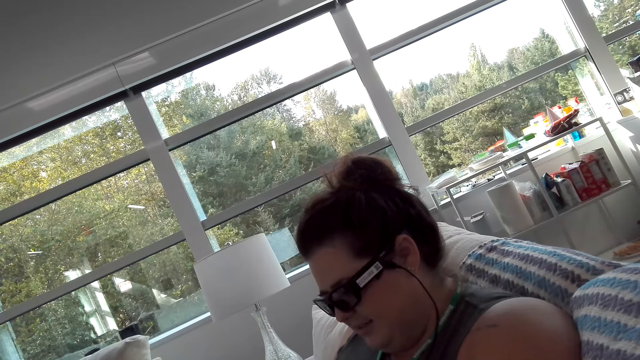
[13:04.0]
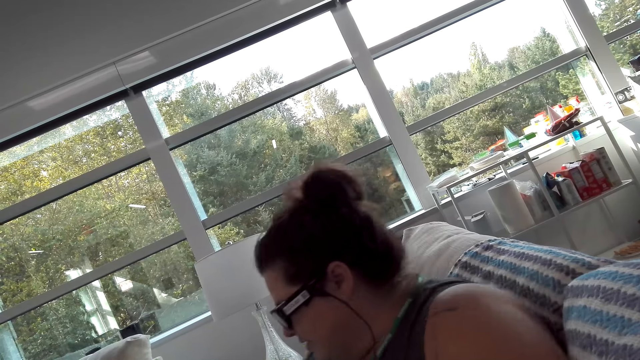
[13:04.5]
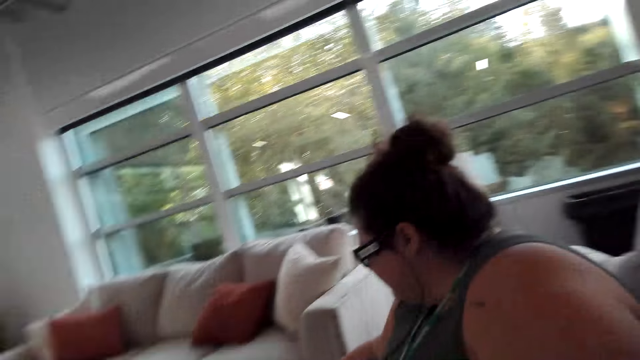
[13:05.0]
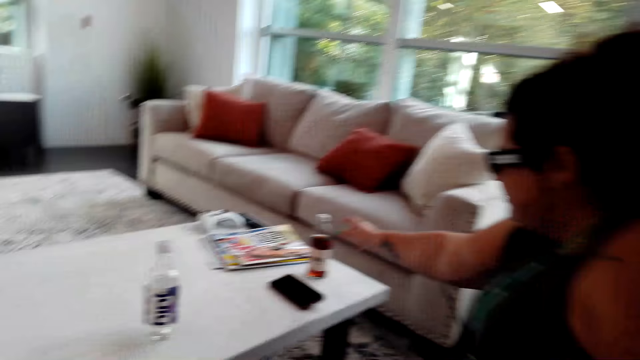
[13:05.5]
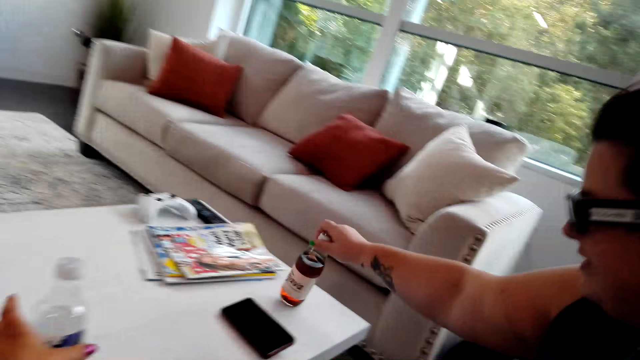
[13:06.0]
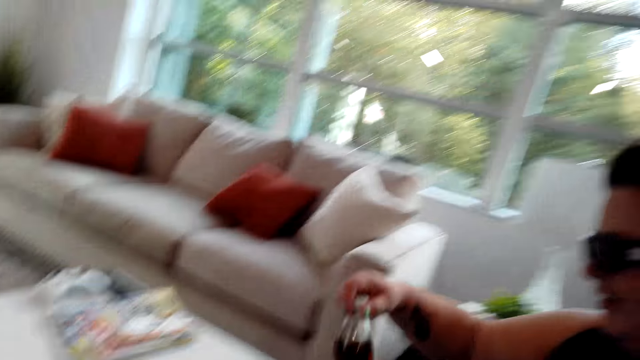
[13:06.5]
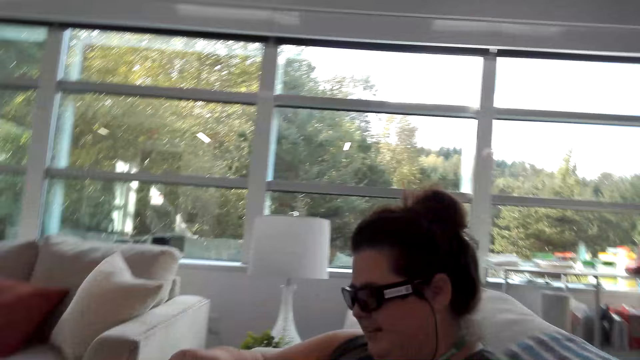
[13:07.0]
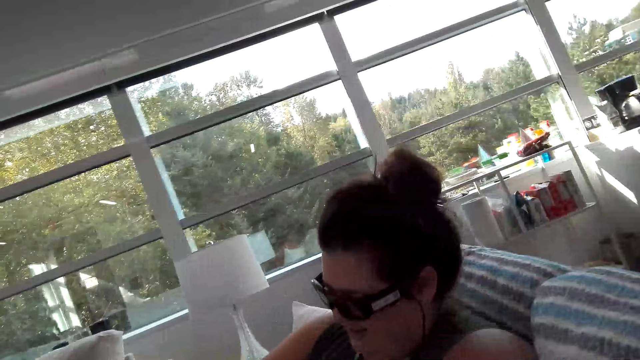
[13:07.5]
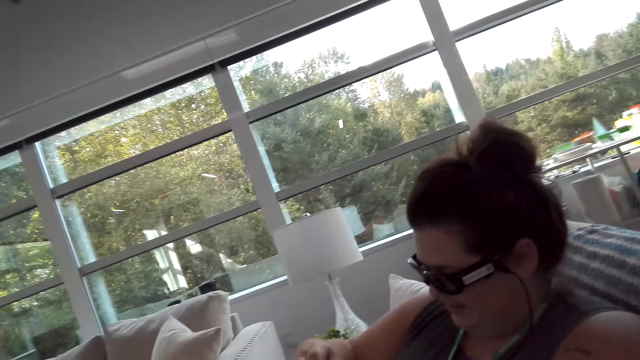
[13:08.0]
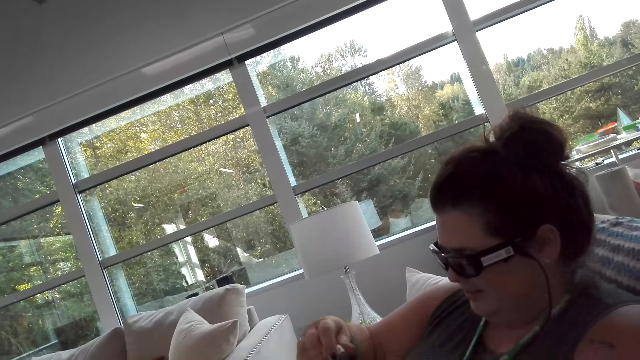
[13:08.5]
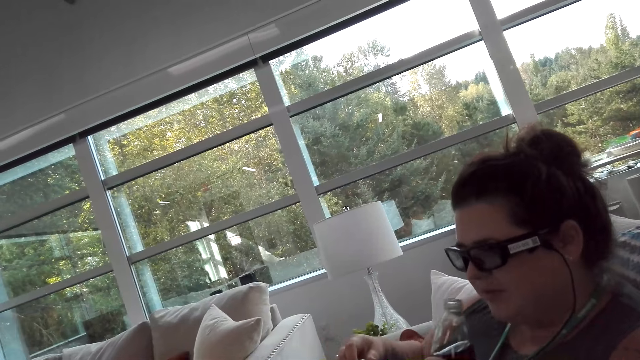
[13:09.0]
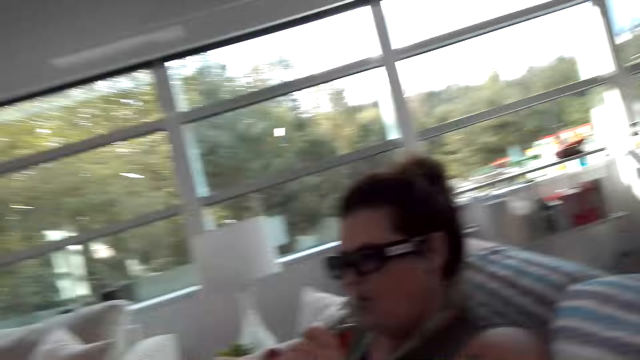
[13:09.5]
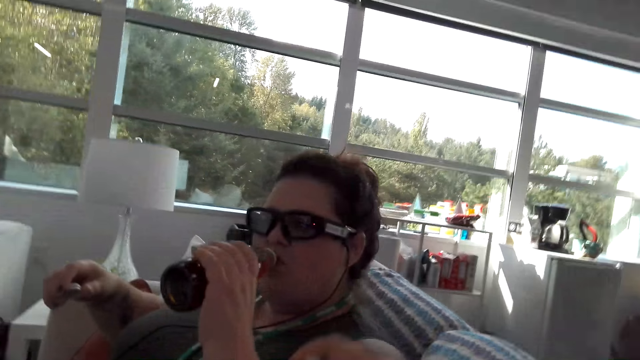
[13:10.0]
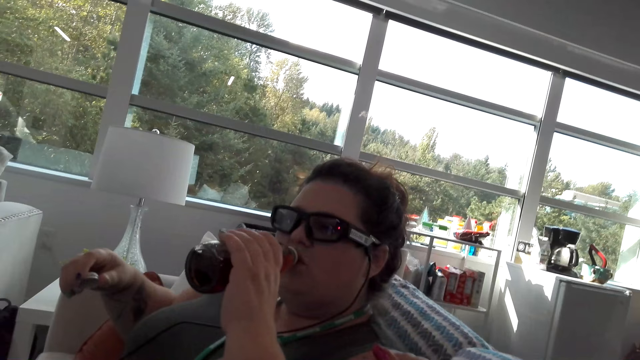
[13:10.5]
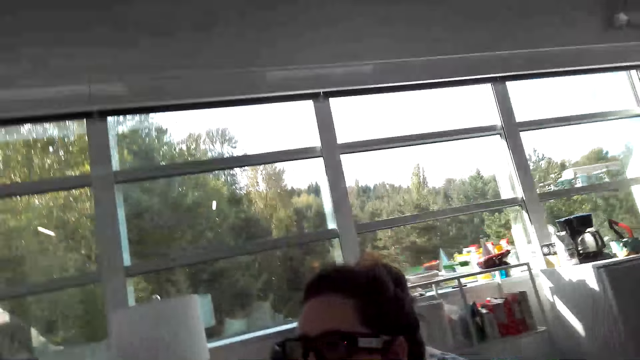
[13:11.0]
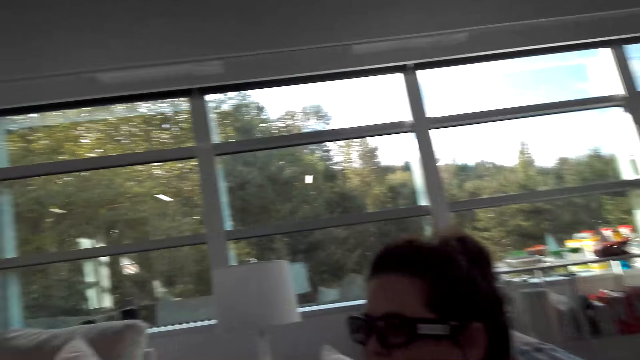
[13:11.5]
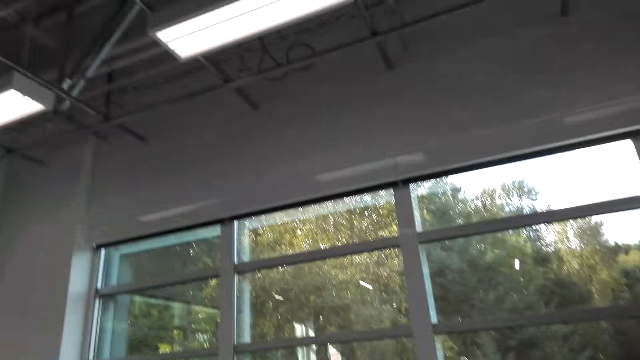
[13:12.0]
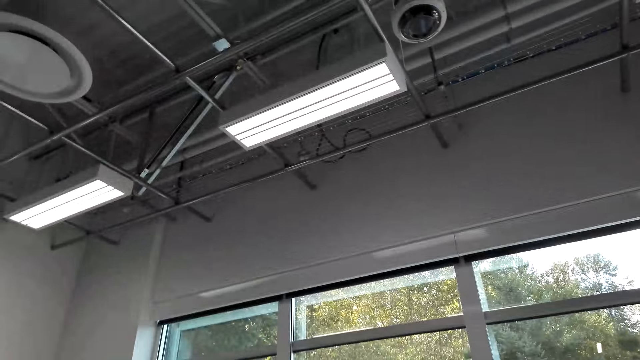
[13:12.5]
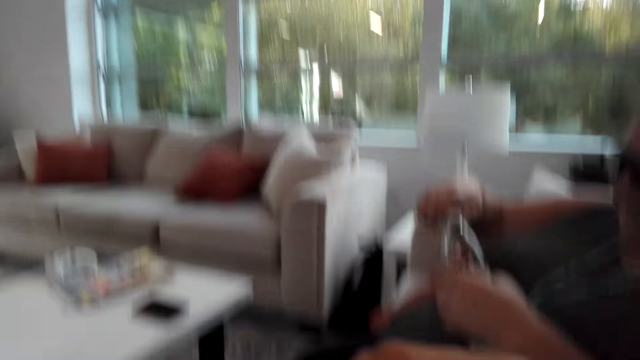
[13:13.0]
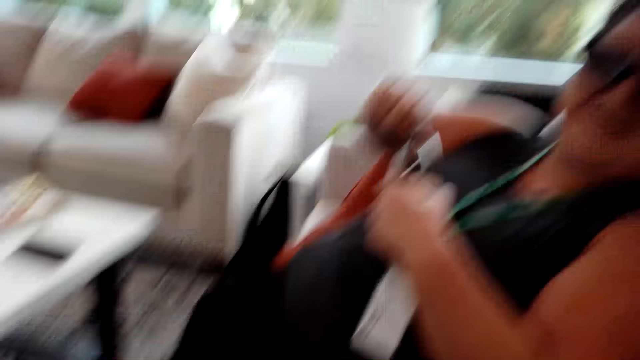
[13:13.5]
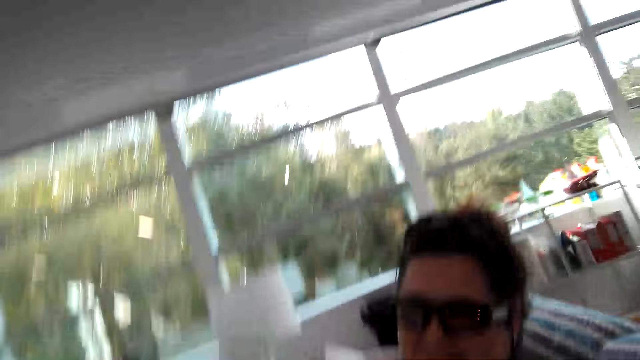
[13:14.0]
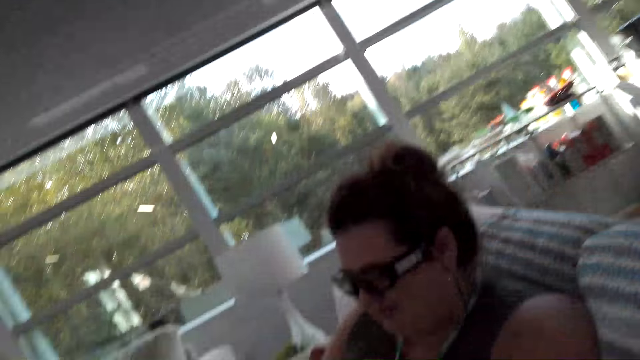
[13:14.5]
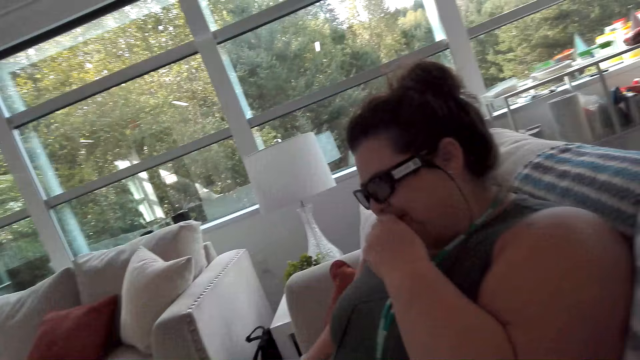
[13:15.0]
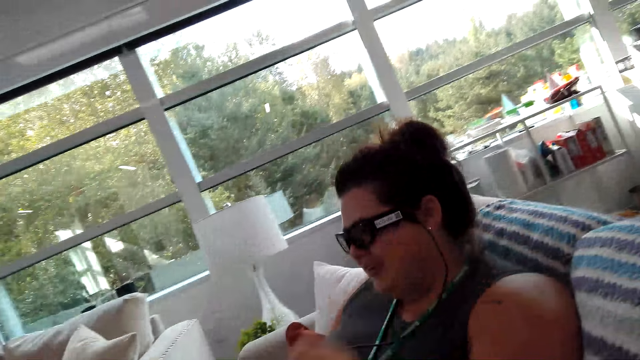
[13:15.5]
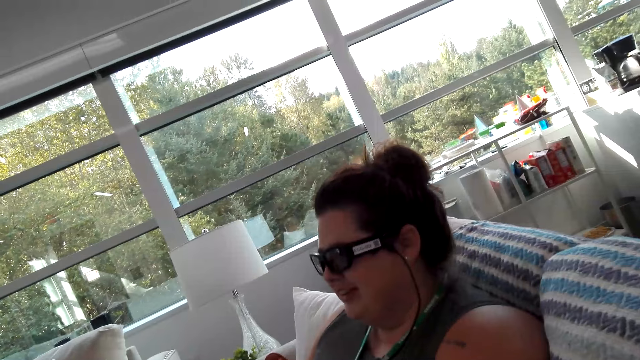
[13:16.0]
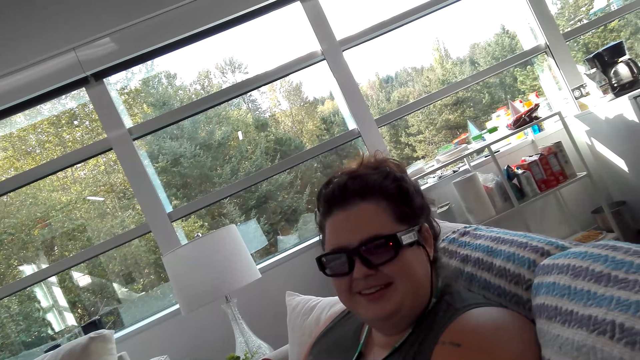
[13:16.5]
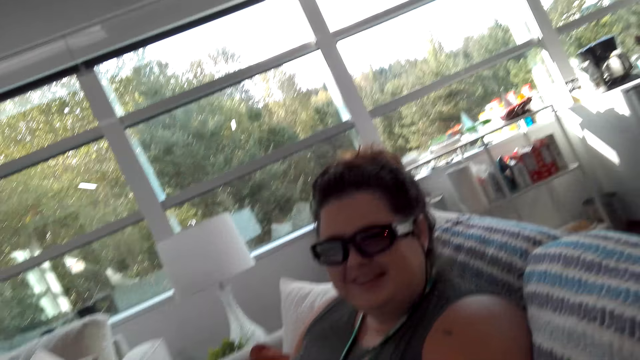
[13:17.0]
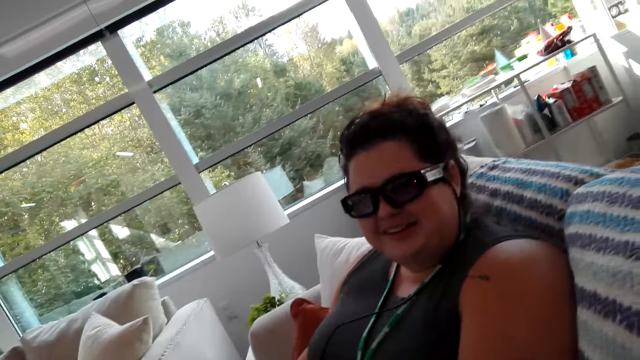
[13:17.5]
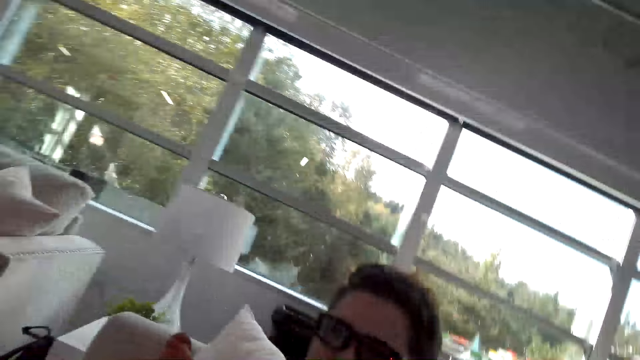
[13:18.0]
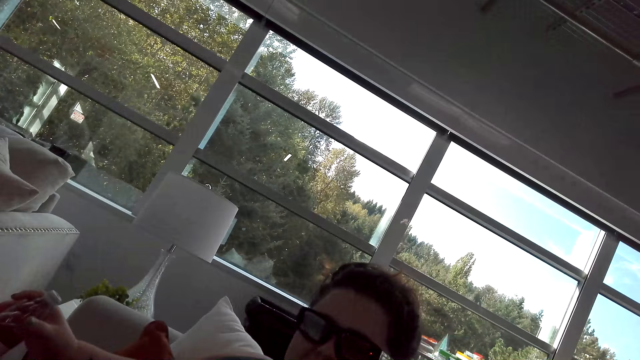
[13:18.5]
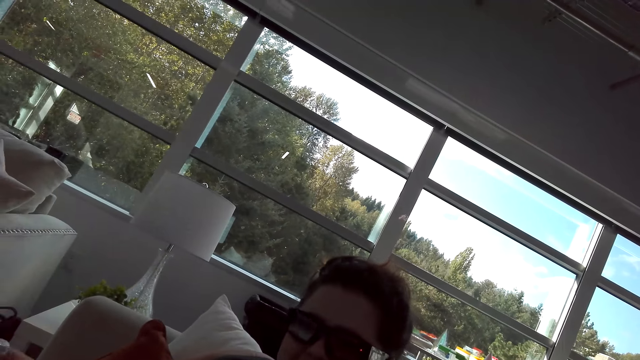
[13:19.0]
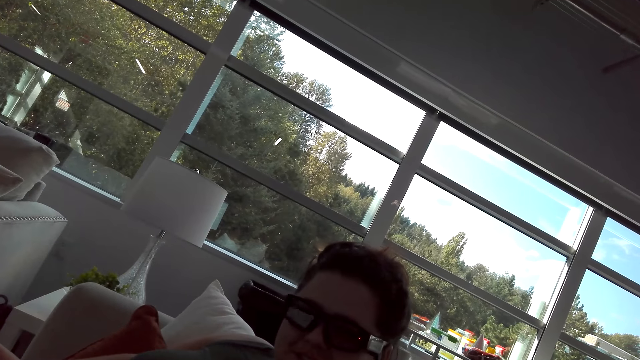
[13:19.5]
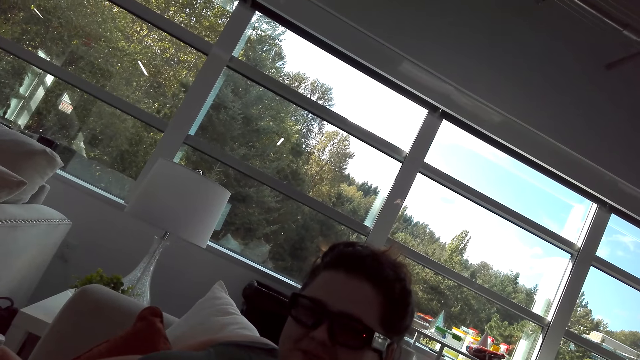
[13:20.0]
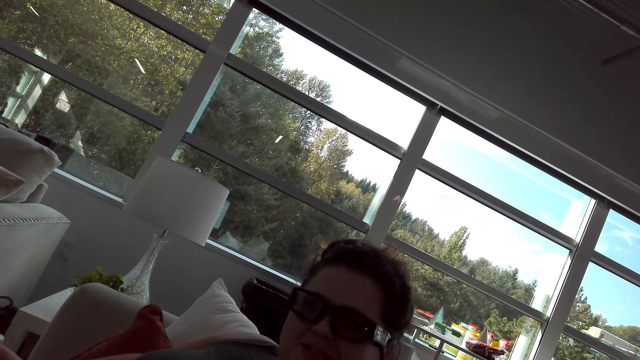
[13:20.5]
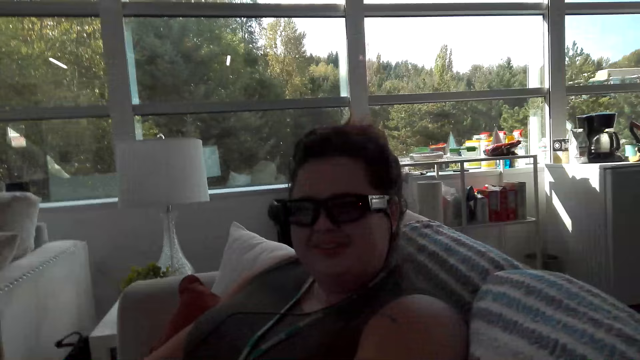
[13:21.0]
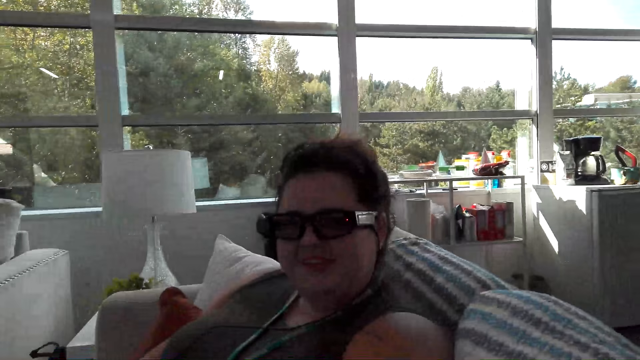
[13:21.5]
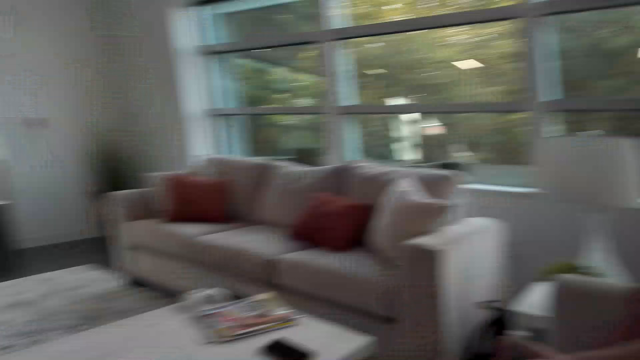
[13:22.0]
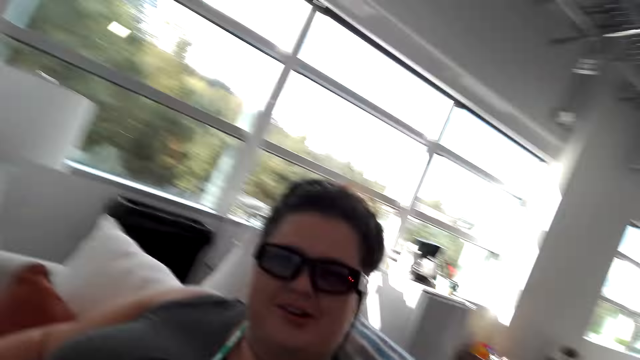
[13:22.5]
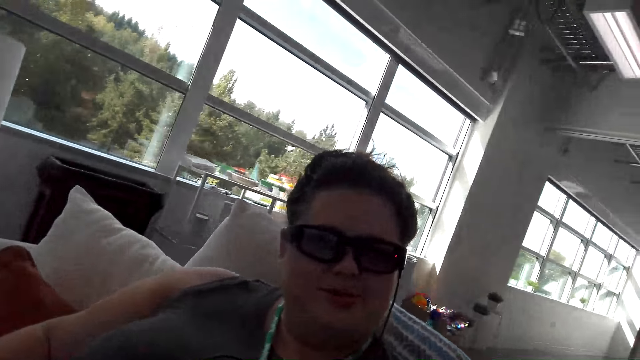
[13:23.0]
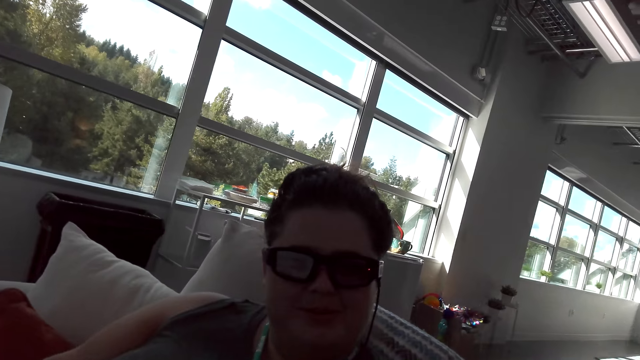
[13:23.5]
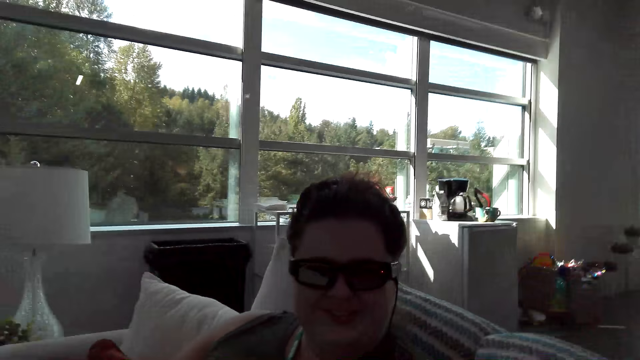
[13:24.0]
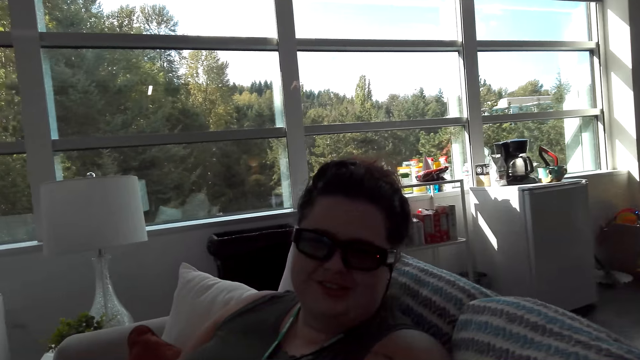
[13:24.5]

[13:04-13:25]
A woman picks up a bottle of soda from the table. The camera wearer picks up a bottle from the table. The woman opens the bottle, drinks the soda, closes the bottle with a lid, holds the bottle of soda in her hand, and converses with another woman.
